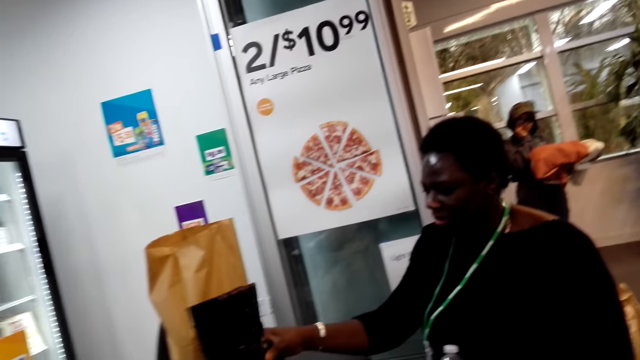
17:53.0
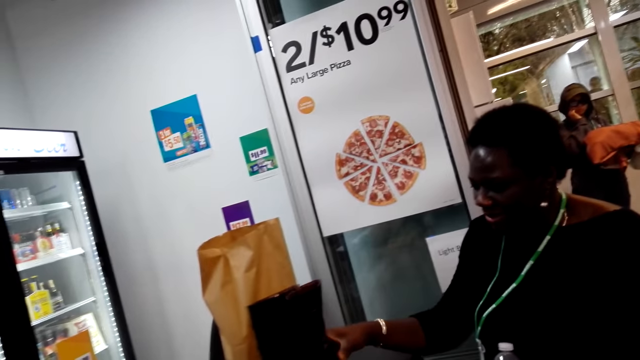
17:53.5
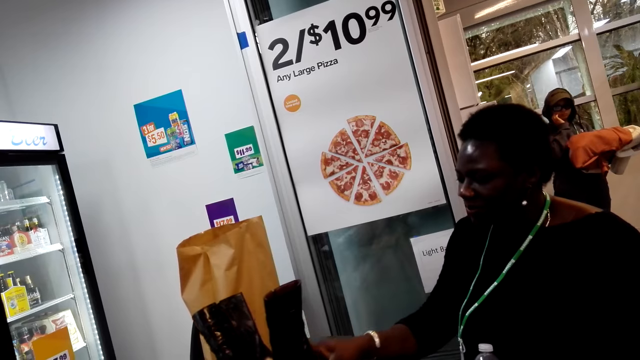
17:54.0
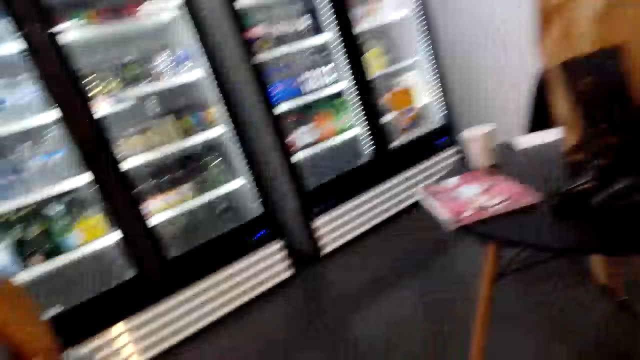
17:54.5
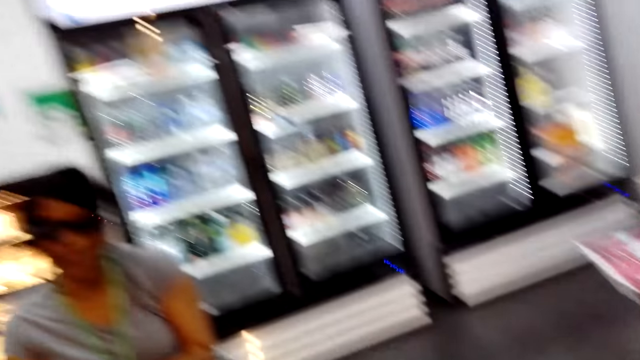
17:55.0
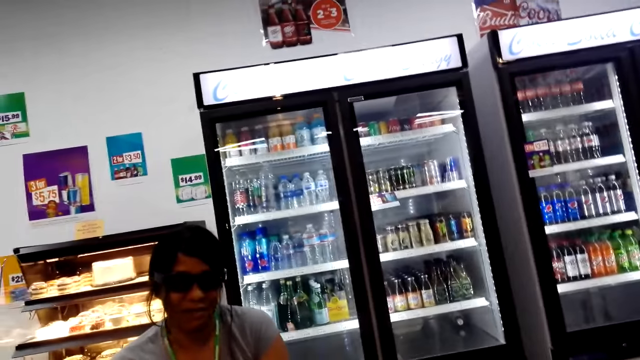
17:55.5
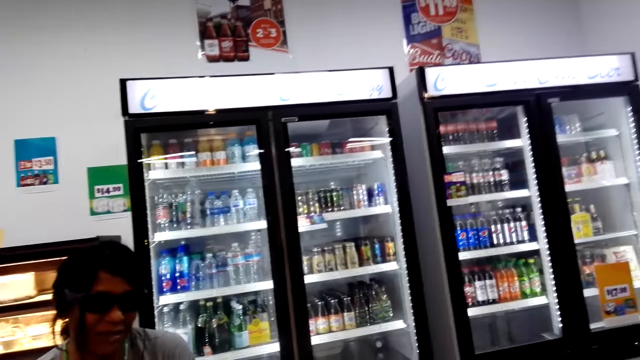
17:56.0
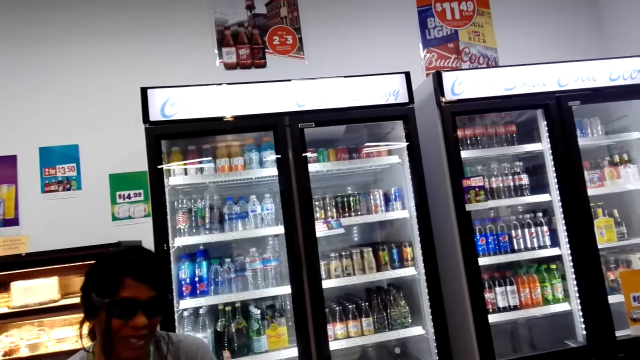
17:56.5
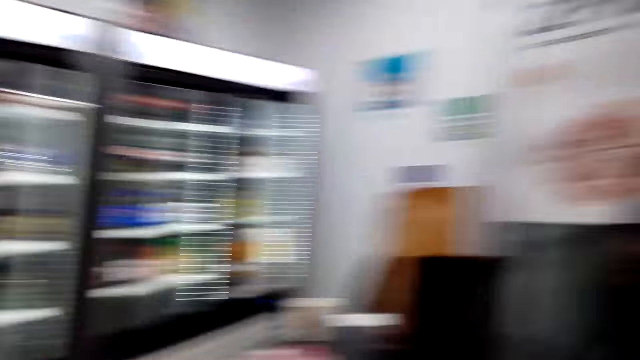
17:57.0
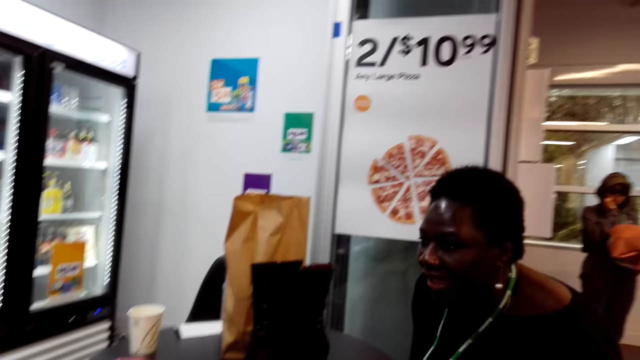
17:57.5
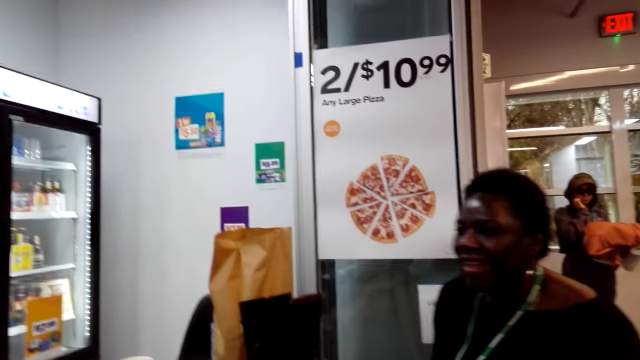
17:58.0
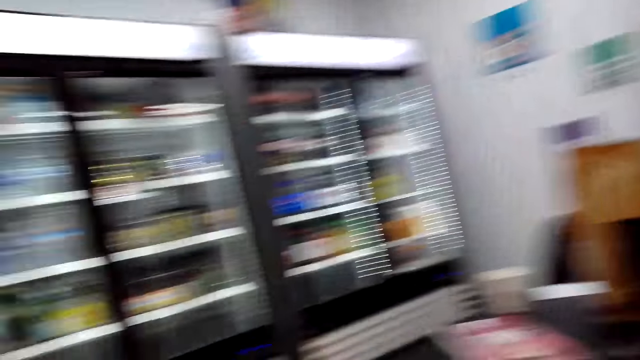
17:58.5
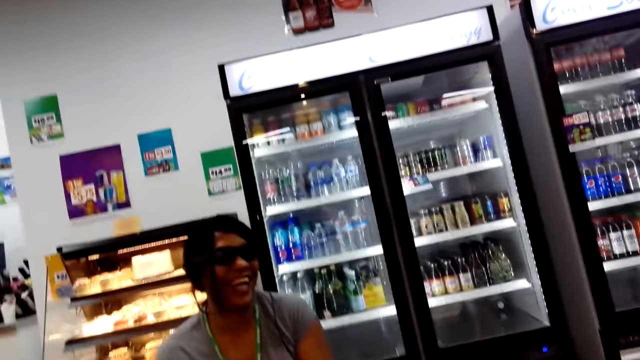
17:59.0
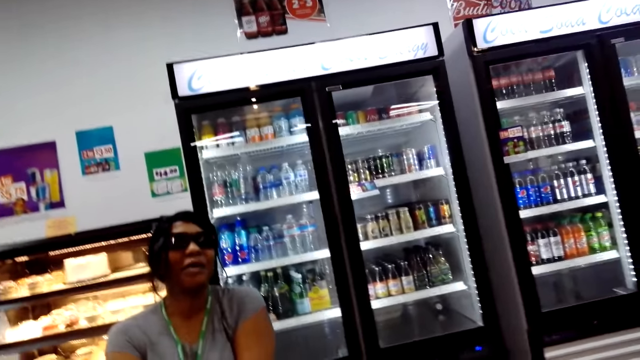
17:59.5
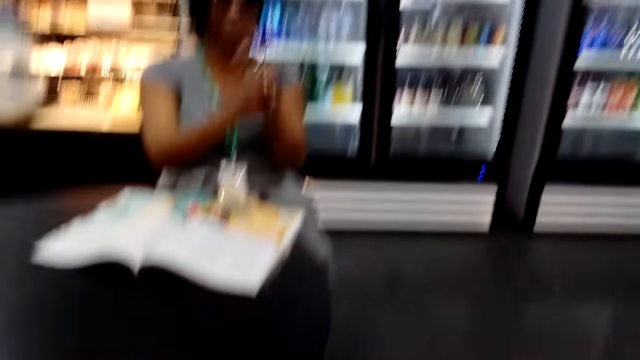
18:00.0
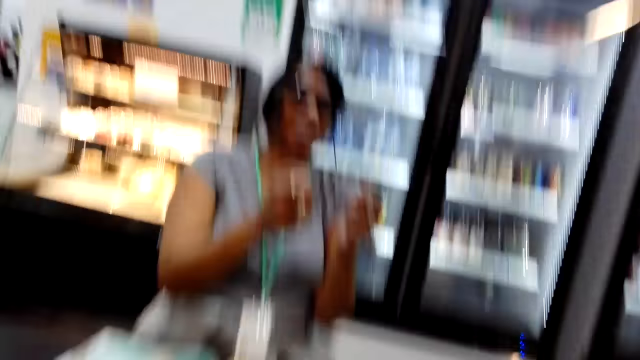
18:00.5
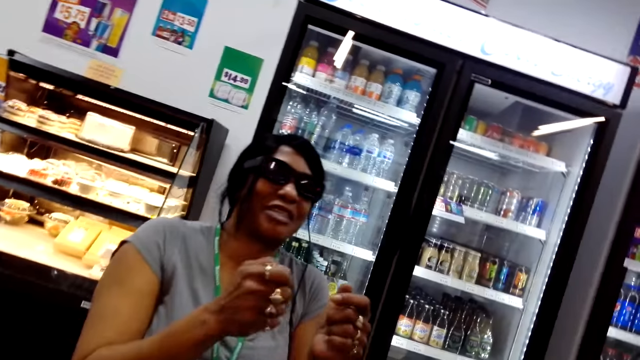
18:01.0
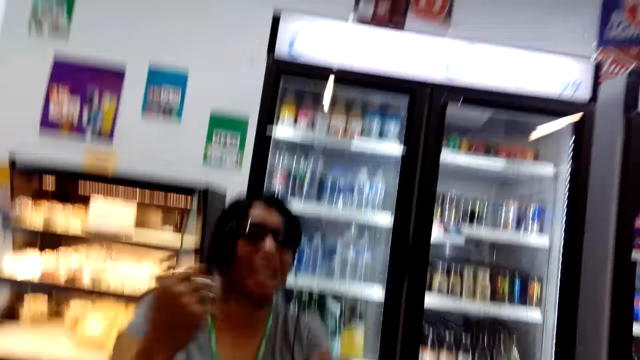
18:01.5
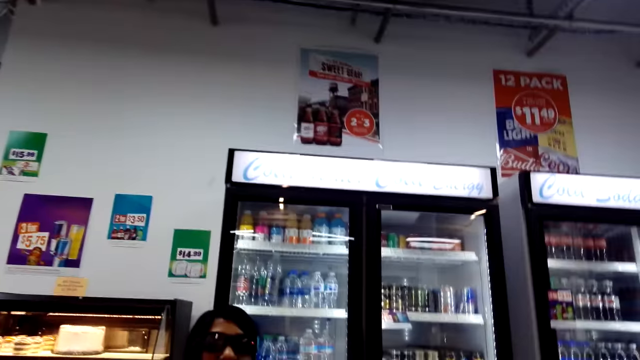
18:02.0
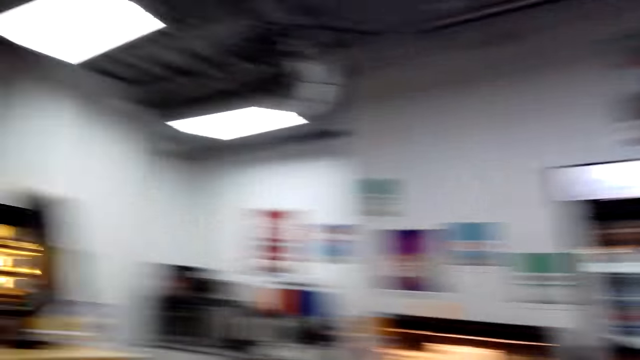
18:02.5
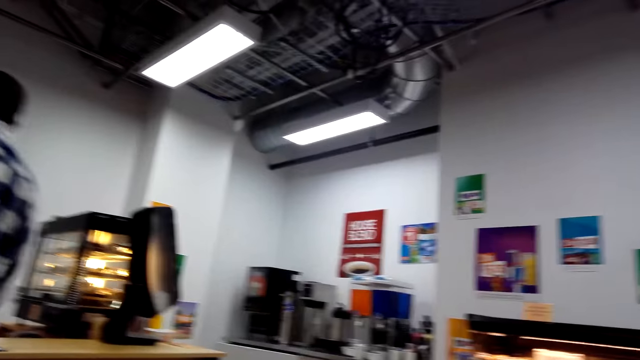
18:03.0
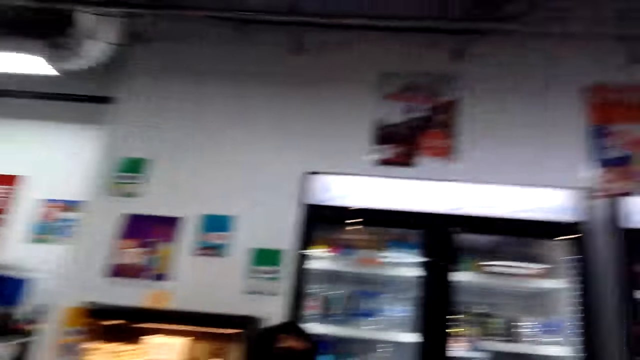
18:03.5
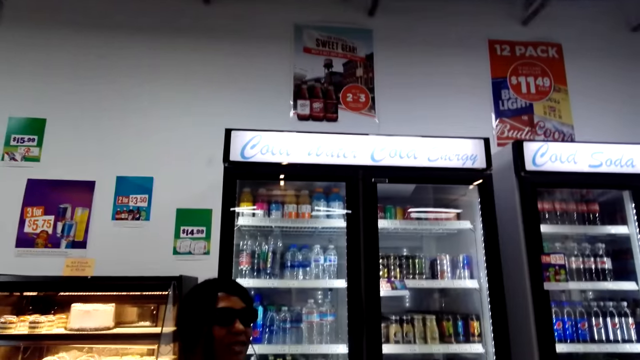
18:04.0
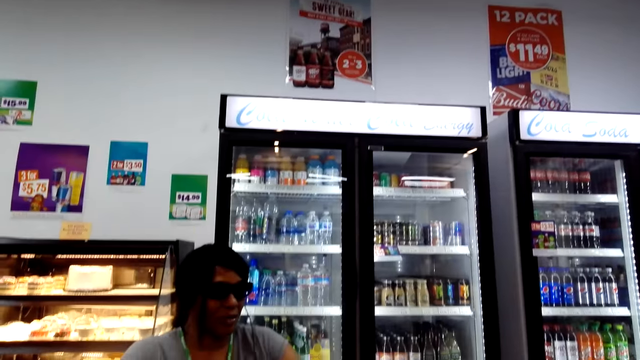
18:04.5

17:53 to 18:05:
A lady talks and uses hand gestures.

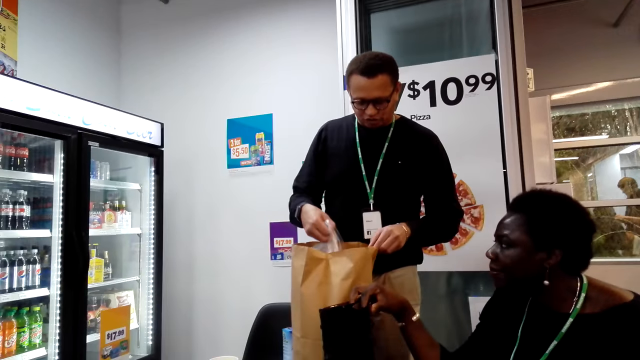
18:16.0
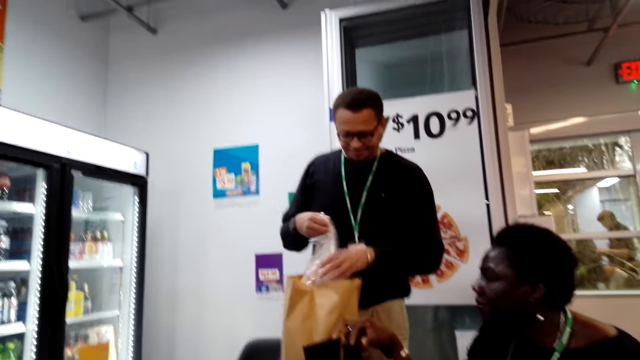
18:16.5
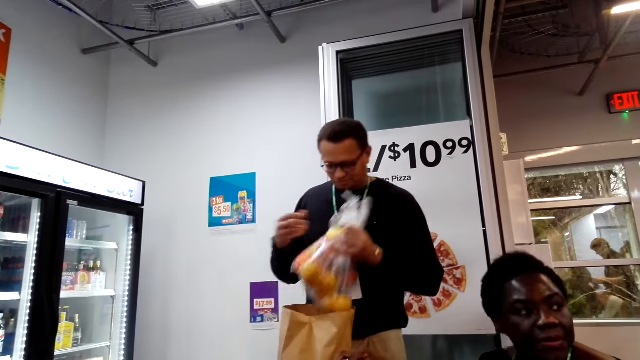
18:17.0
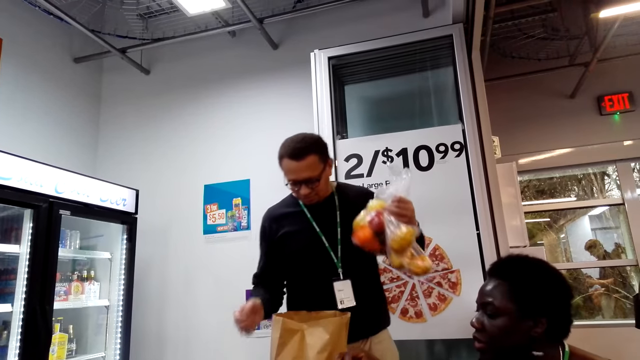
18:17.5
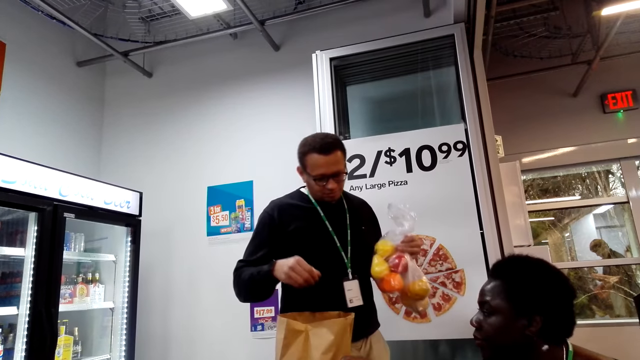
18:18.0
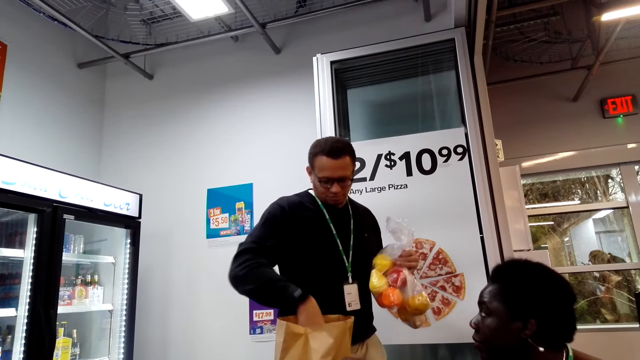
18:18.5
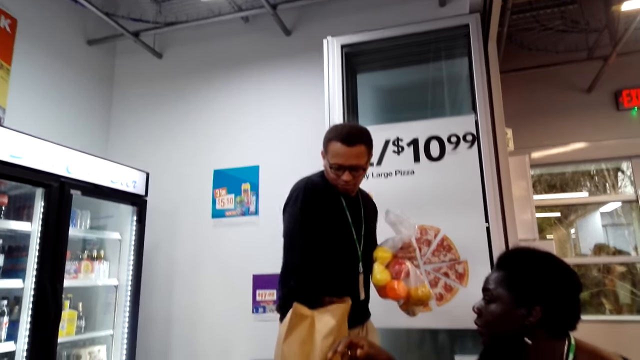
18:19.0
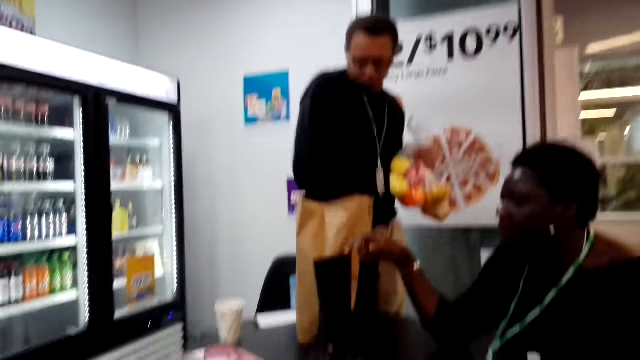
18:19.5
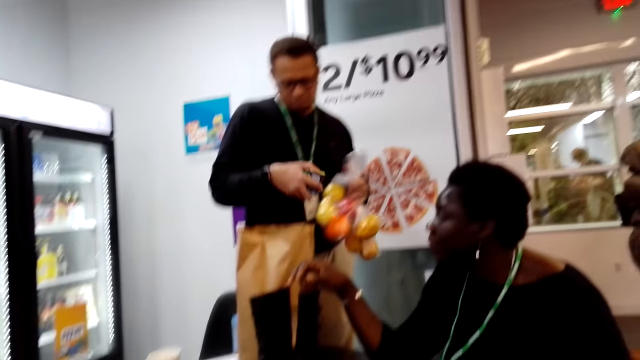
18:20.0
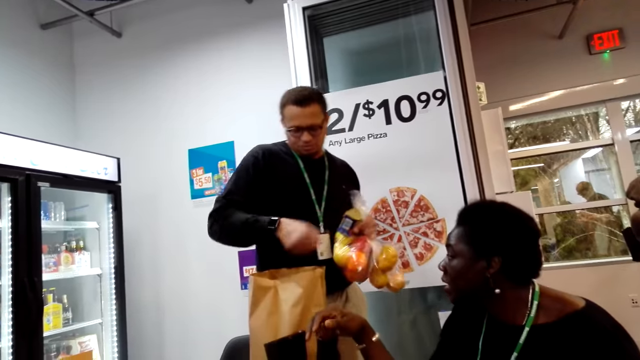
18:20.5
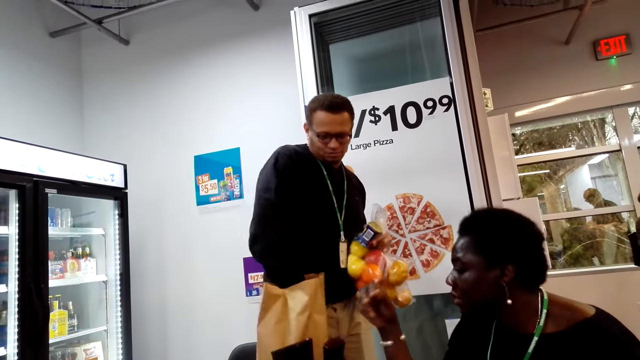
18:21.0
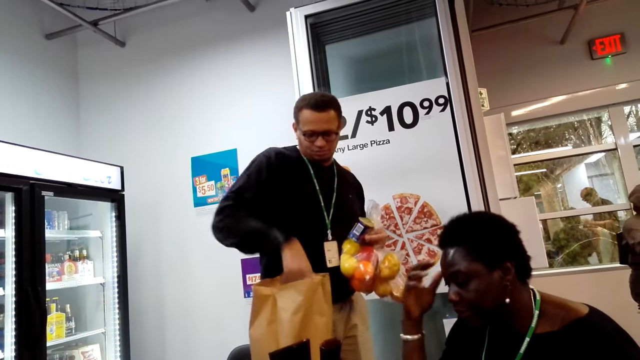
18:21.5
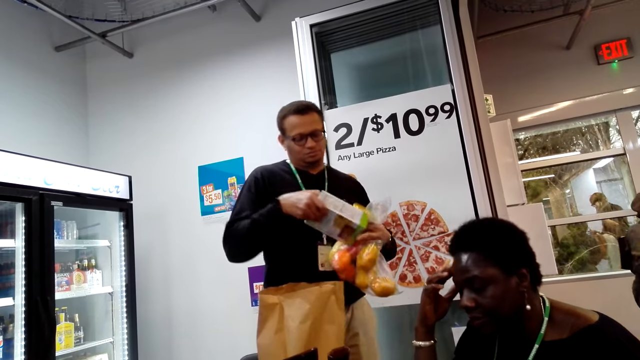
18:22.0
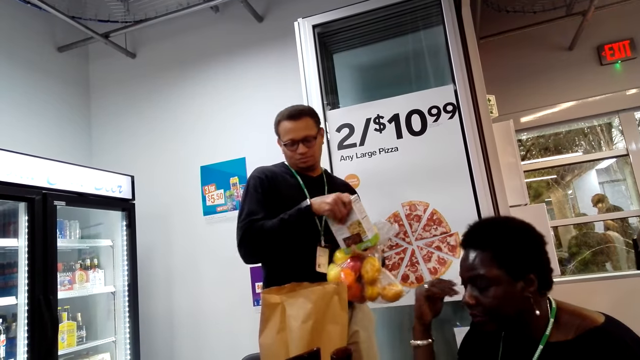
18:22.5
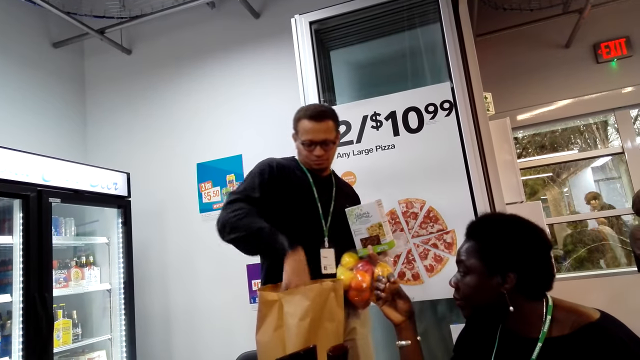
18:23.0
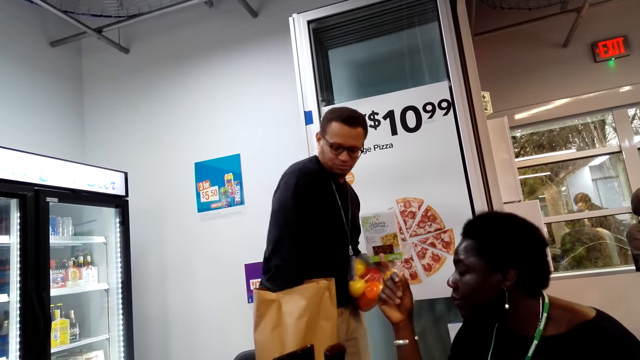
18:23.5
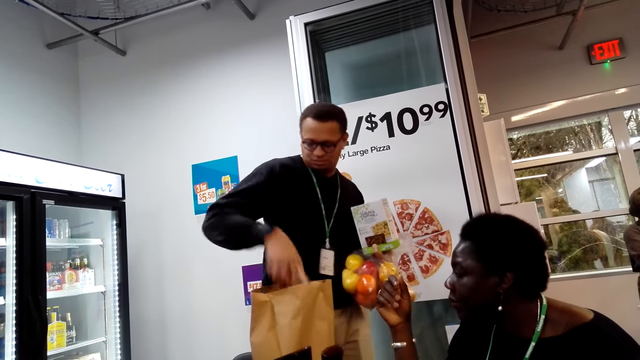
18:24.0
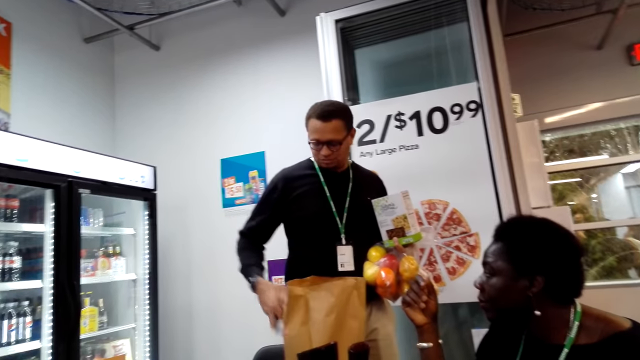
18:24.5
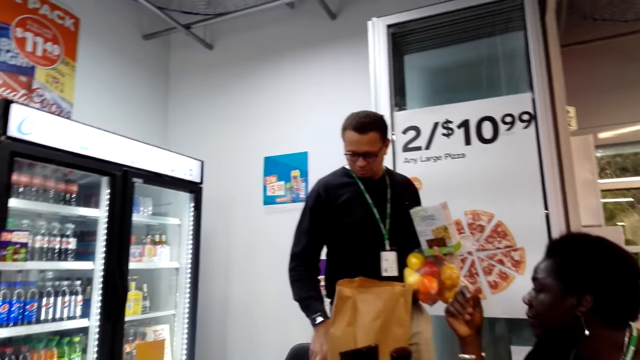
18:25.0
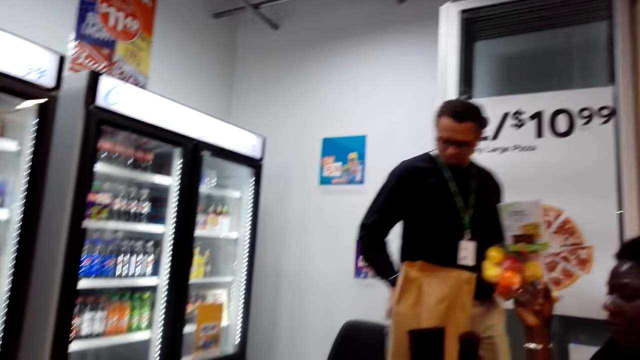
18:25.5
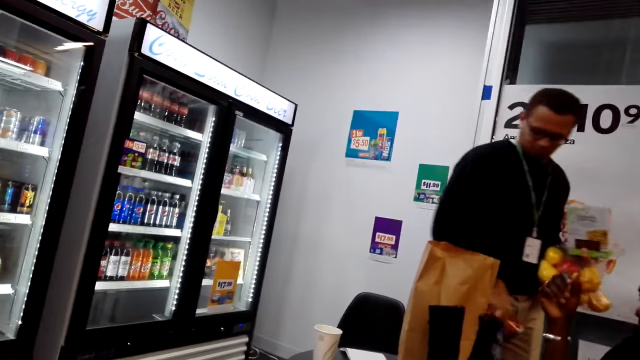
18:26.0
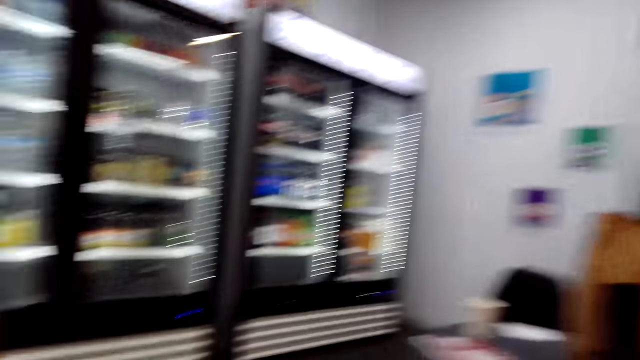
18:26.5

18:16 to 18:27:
A man pulls out stuff from the bag. A lady puts a hand on the face. The lady touches the head. The lady moves the hand from the face.
